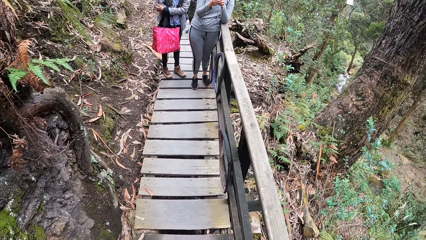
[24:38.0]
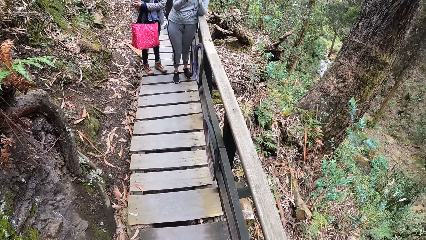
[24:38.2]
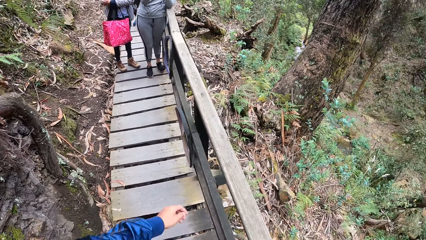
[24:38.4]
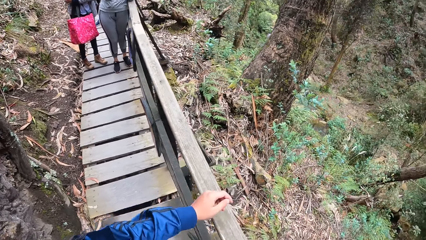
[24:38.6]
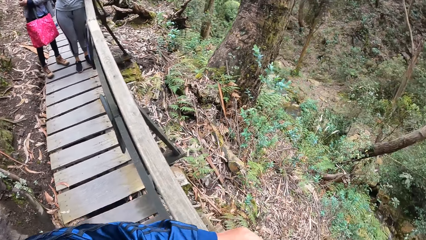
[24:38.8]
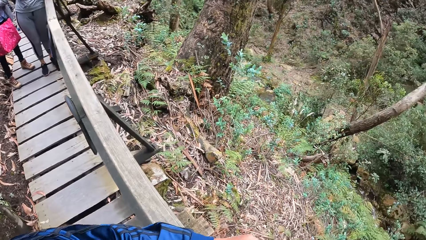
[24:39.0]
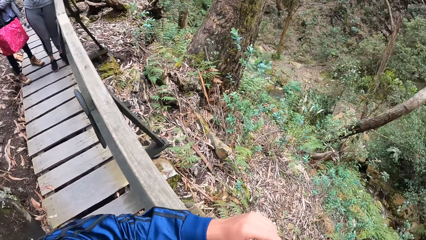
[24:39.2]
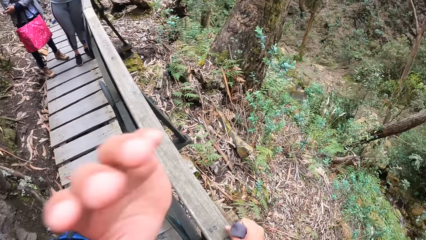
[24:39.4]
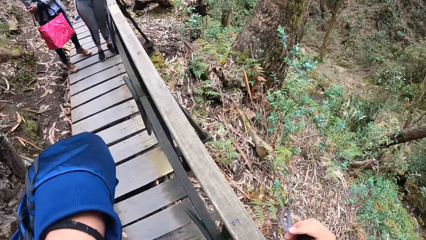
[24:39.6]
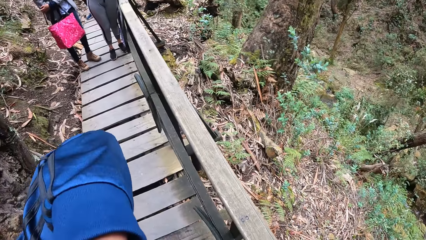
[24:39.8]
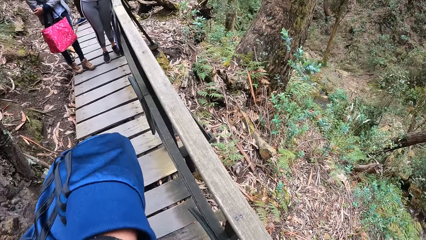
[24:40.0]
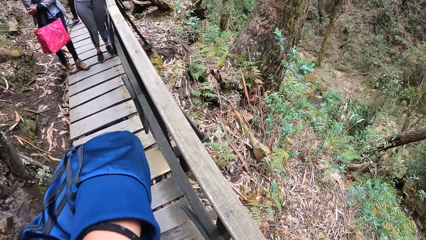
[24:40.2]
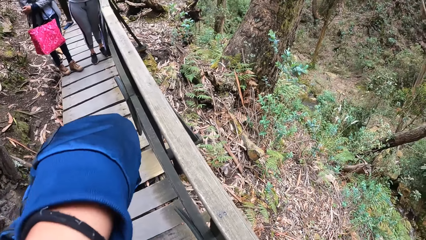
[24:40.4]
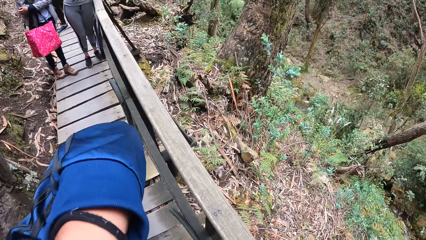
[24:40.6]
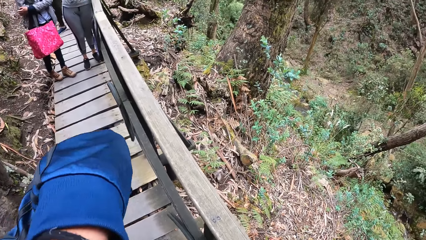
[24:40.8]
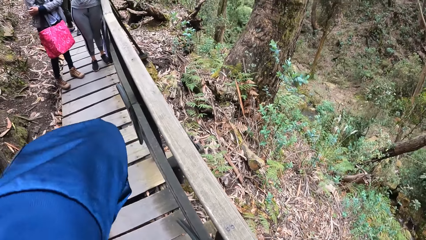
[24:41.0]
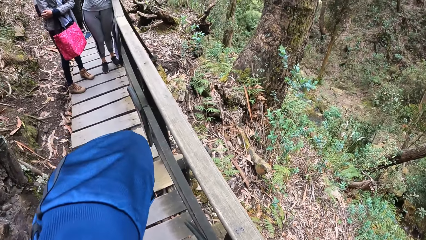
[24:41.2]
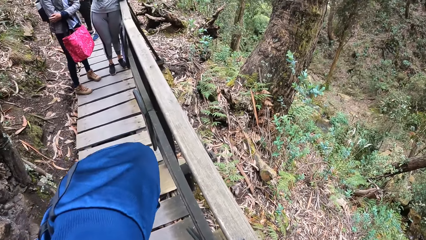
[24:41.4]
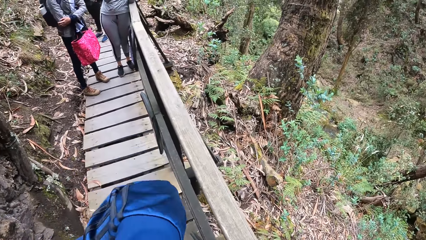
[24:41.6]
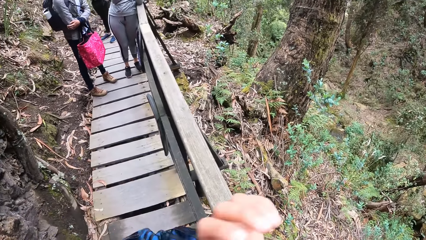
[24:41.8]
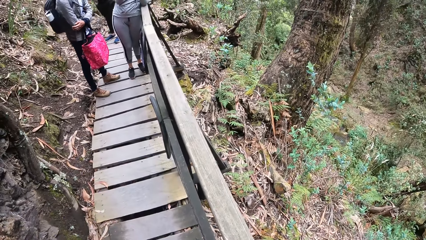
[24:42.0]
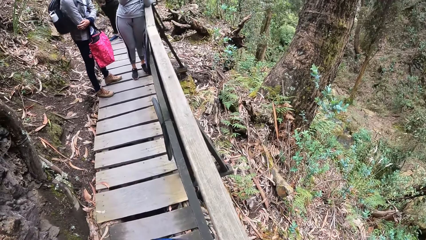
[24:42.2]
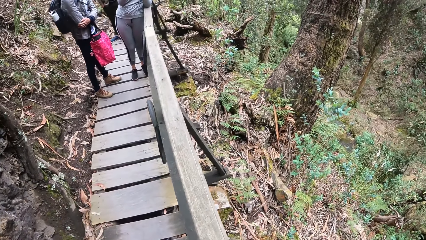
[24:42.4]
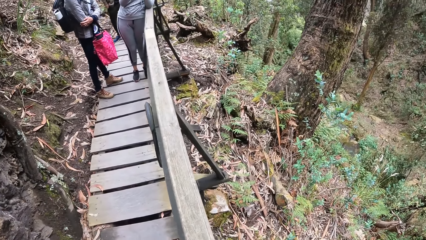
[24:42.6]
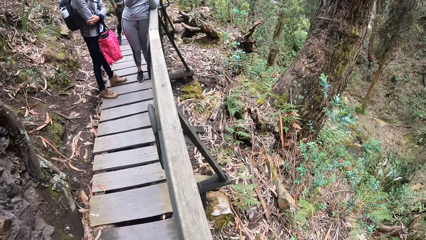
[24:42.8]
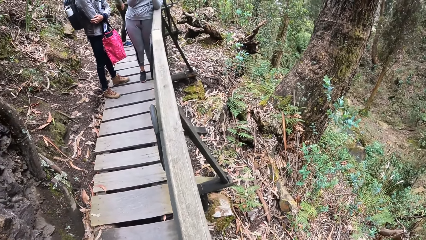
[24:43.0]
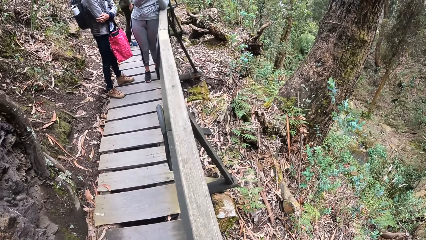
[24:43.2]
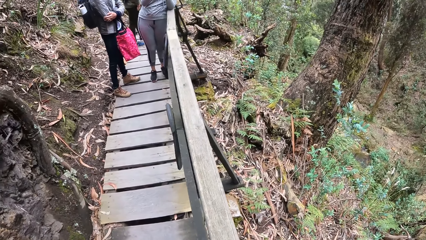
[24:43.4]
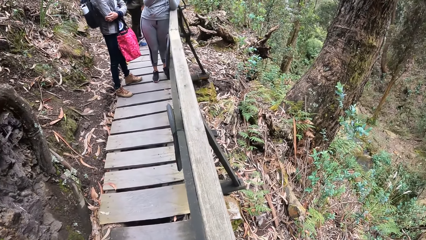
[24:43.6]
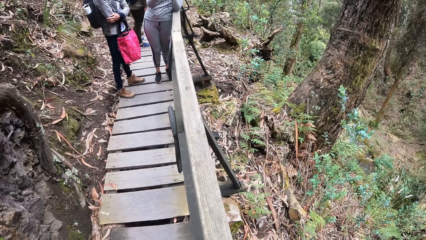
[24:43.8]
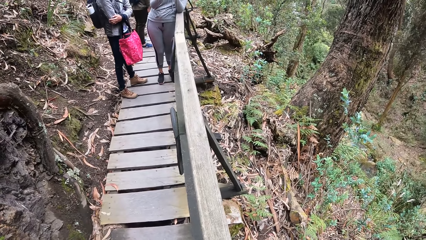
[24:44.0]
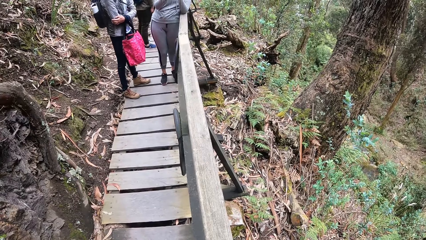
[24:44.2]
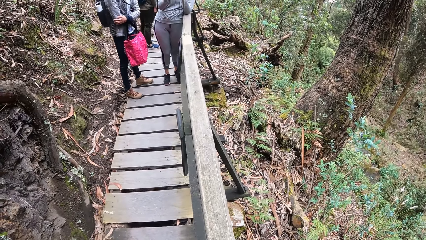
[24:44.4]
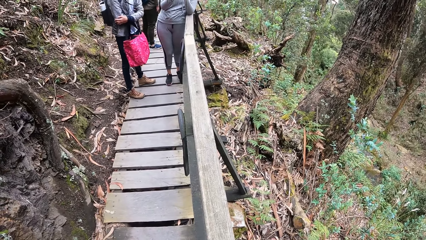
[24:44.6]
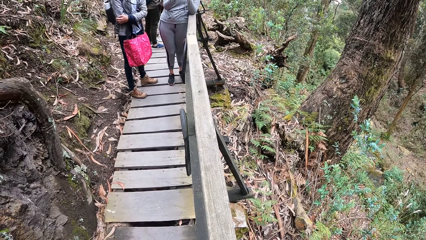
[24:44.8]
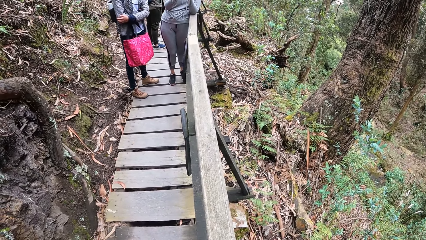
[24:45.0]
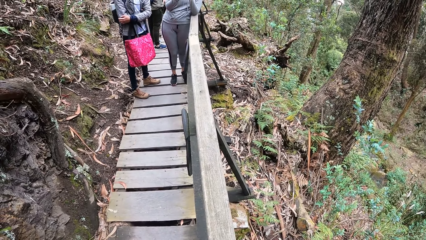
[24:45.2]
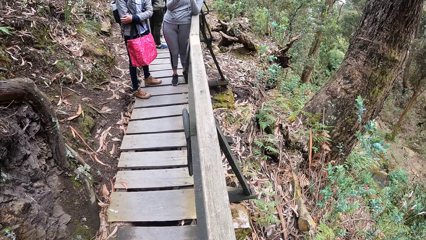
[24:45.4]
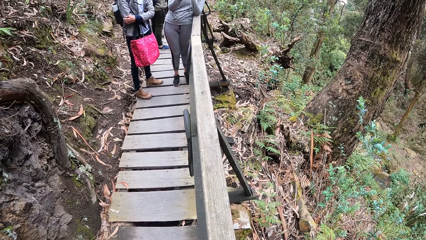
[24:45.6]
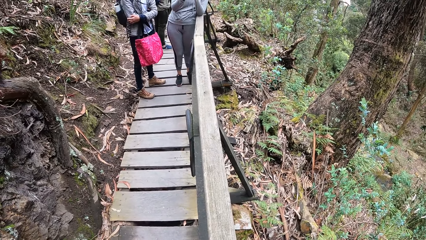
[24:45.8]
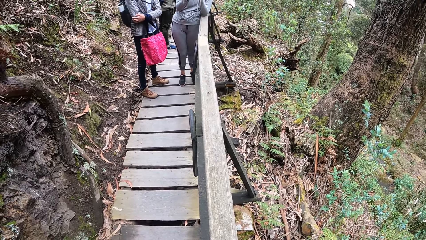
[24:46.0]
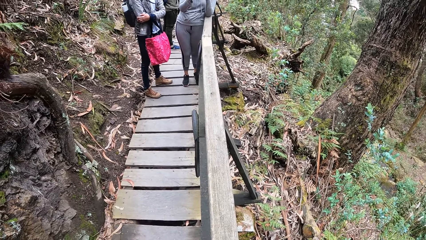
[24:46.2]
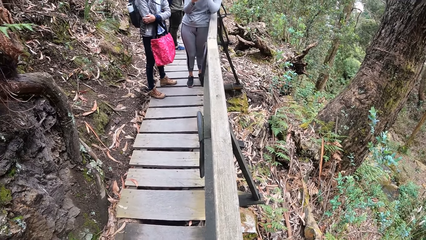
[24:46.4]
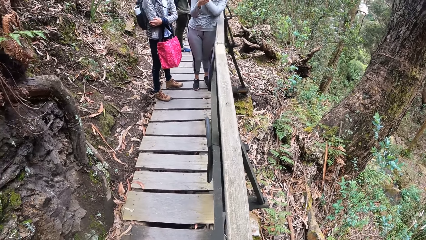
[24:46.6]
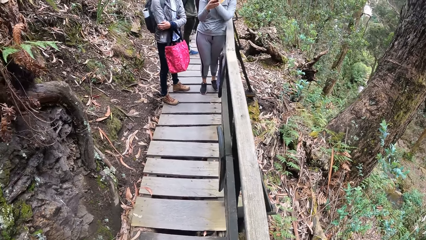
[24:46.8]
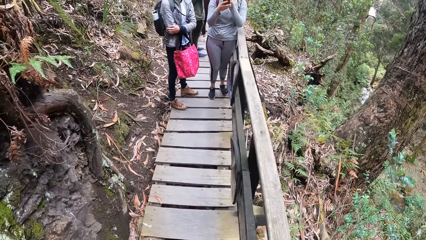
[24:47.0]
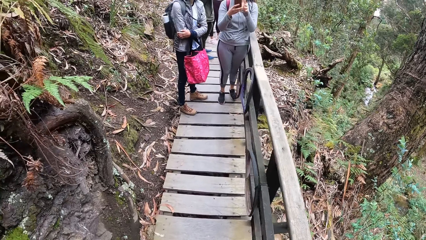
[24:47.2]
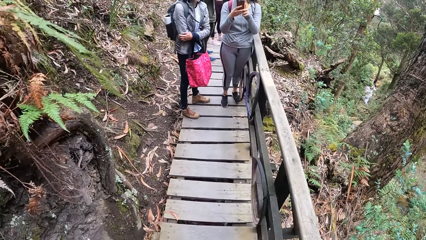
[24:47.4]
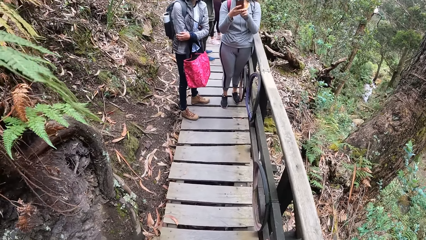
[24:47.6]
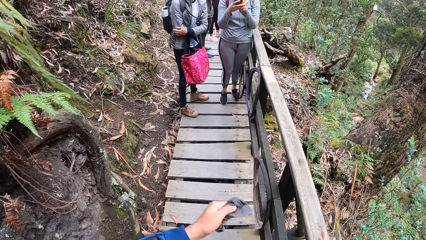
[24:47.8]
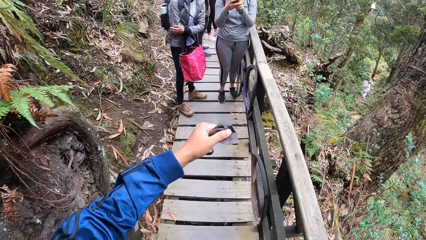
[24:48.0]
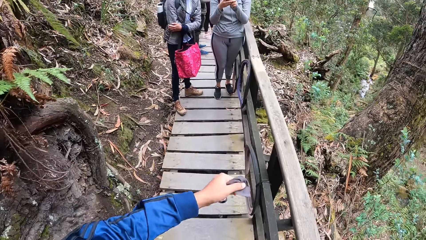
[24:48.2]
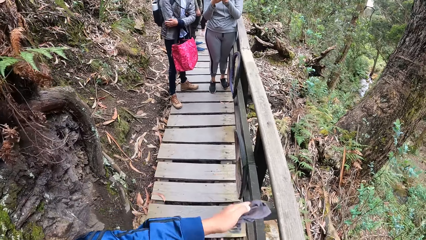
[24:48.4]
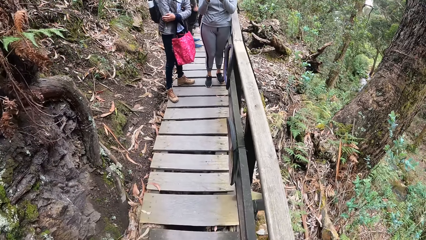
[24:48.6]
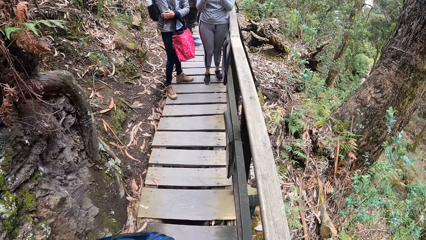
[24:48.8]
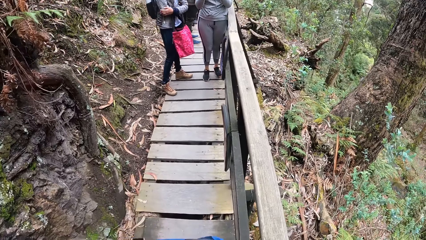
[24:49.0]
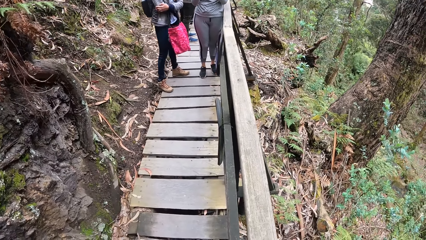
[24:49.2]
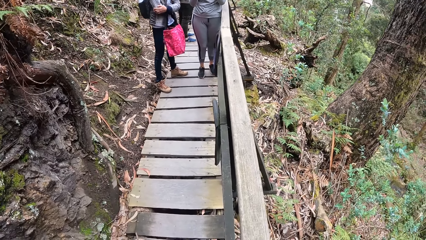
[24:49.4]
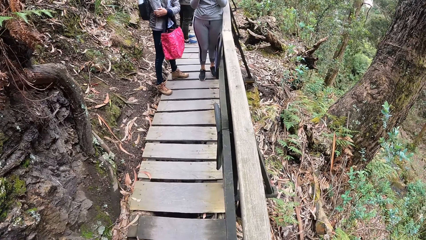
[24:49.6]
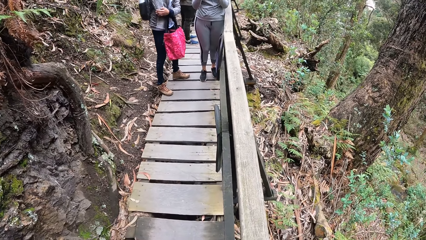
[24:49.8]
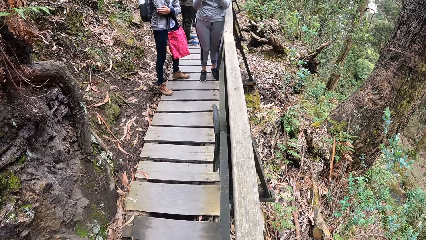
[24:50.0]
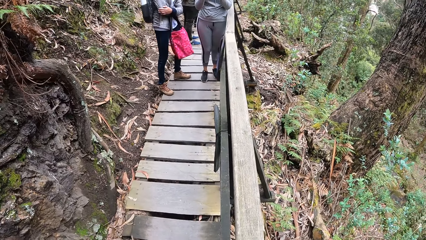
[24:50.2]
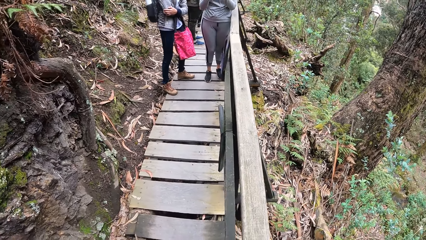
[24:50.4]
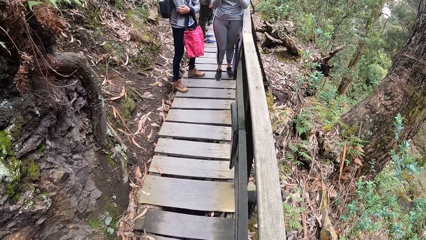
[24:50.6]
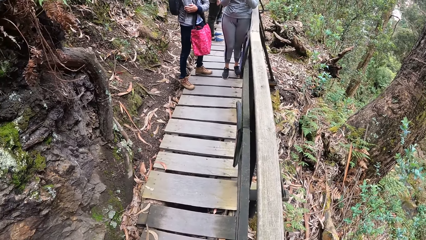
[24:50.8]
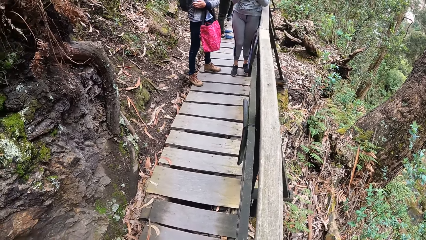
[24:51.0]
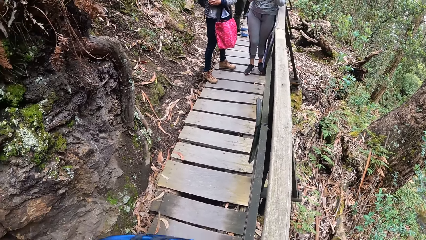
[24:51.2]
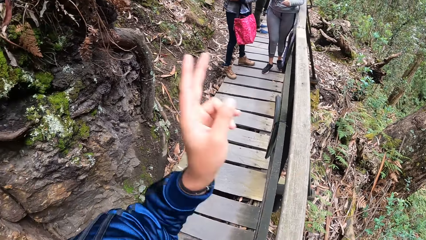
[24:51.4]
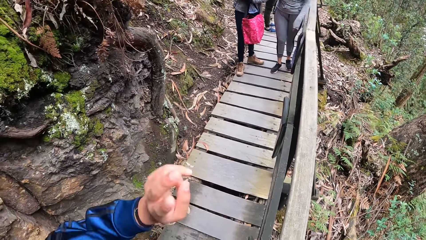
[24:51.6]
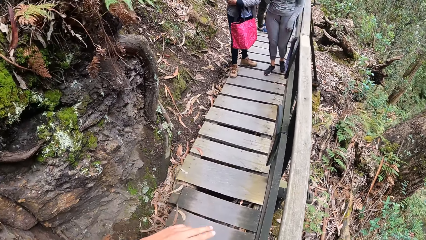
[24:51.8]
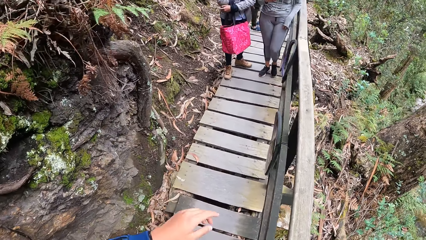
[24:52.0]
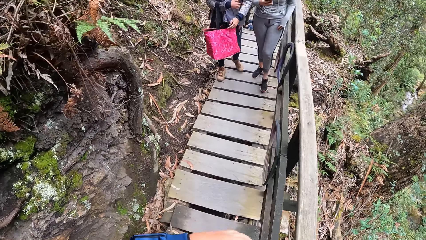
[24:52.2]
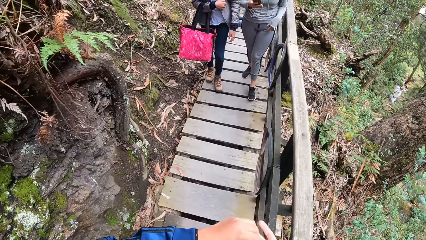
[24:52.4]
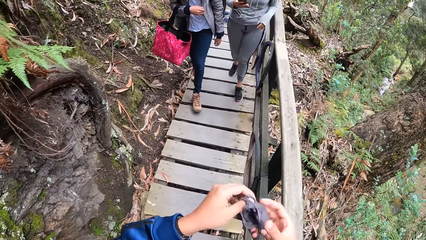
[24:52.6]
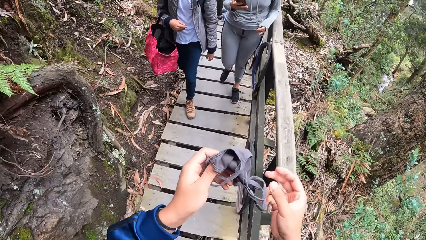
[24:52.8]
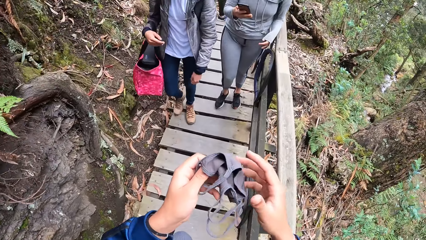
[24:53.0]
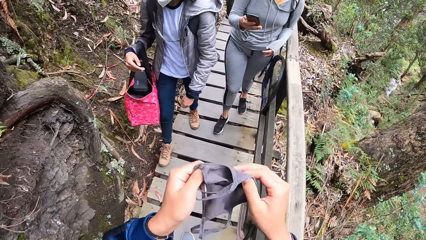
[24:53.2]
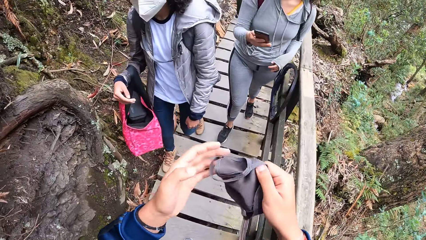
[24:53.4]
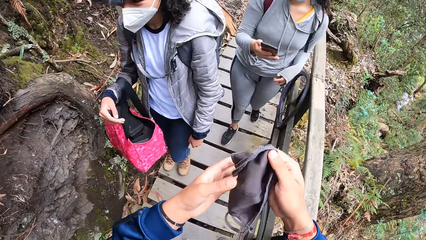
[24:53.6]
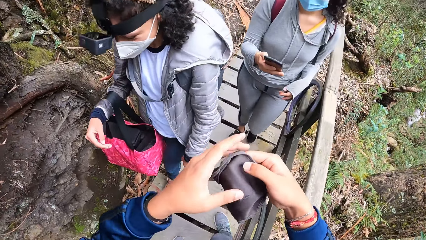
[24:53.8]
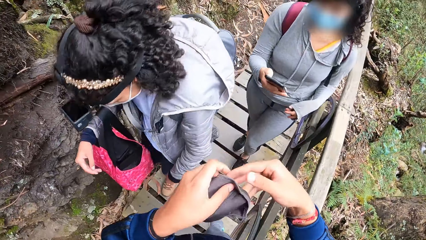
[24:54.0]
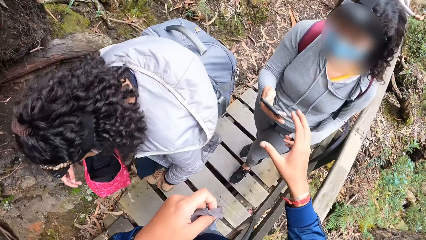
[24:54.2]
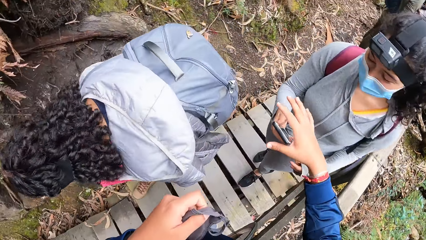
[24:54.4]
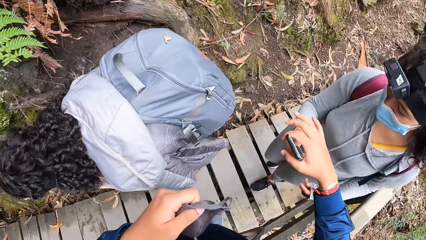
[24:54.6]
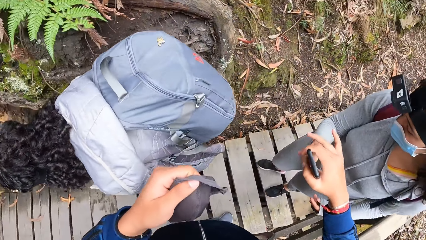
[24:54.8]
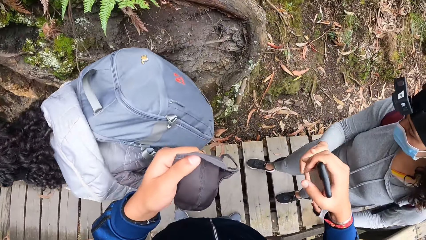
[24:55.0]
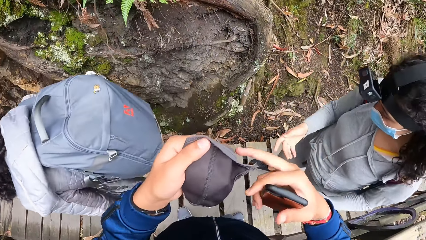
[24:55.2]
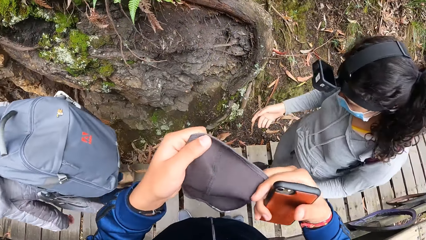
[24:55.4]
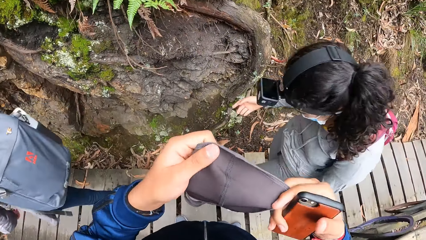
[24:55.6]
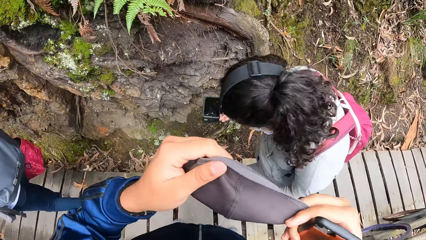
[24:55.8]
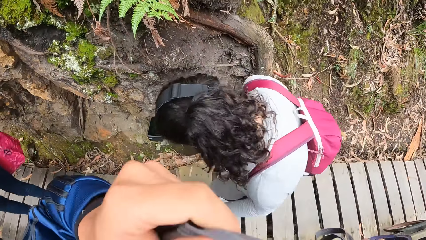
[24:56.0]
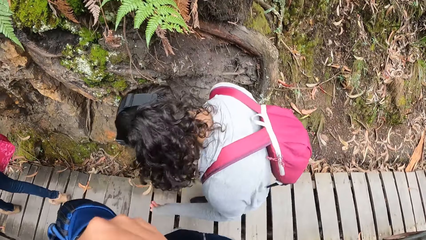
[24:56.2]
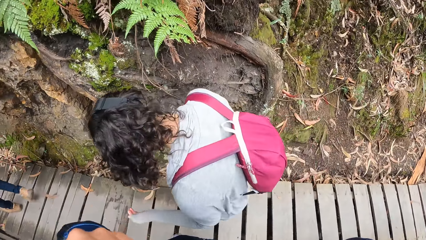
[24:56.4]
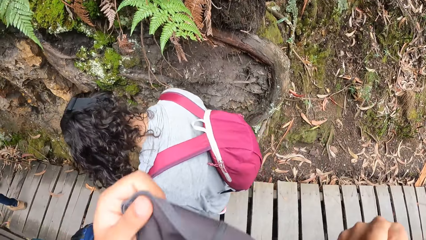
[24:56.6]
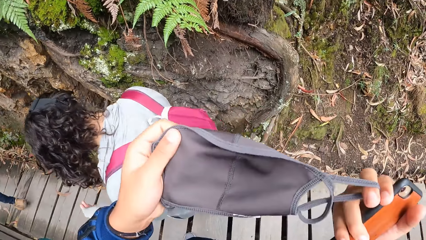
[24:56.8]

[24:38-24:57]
The camera wearer moves around. A lady moves around. The camera wearer fixes the camera. He moves the left hand. He holds a nose mask with his left hand. Another lady and the first lady walk on the wood path. The camera wearer unfolds the mask. He holds the nose mask with both hands. He collects the phone from the other lady with his right hand. He holds the nose mask with both hands again.
